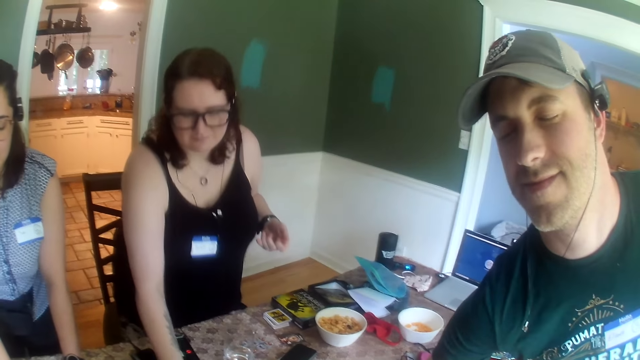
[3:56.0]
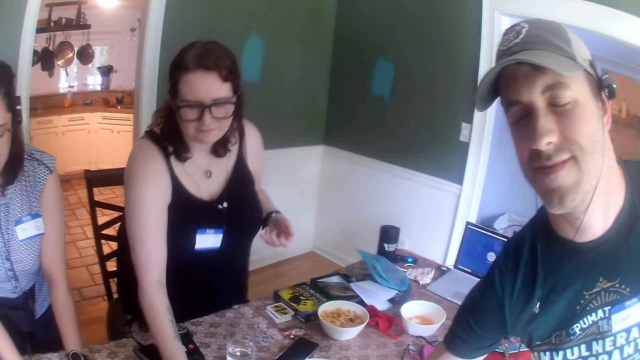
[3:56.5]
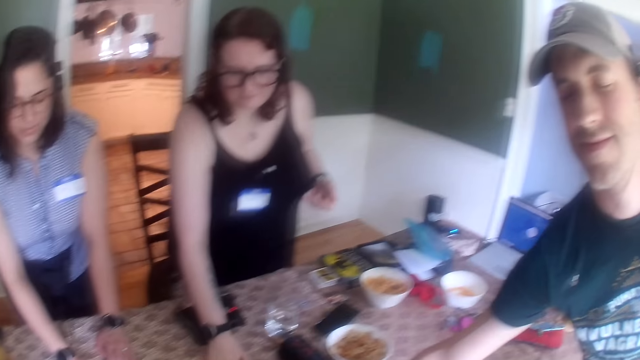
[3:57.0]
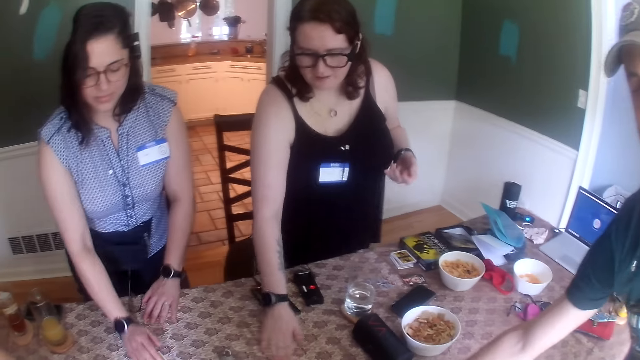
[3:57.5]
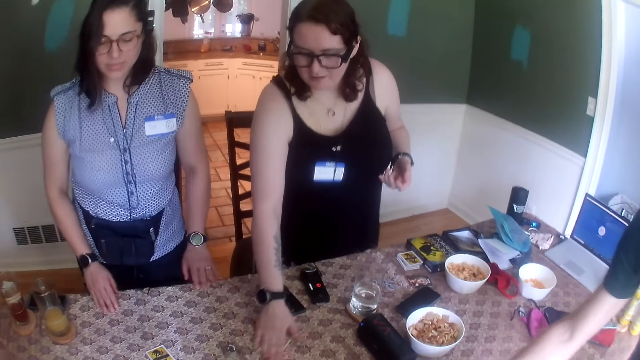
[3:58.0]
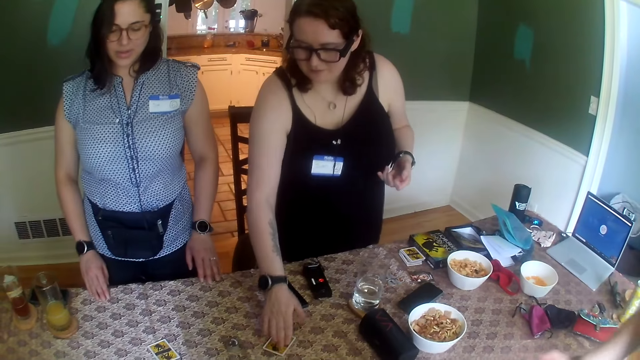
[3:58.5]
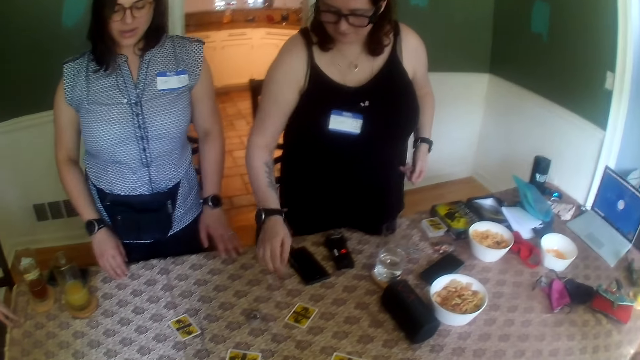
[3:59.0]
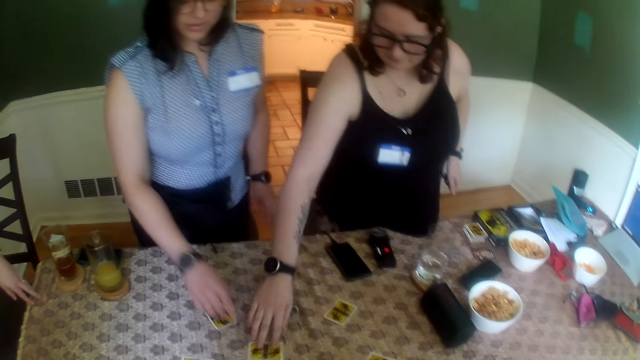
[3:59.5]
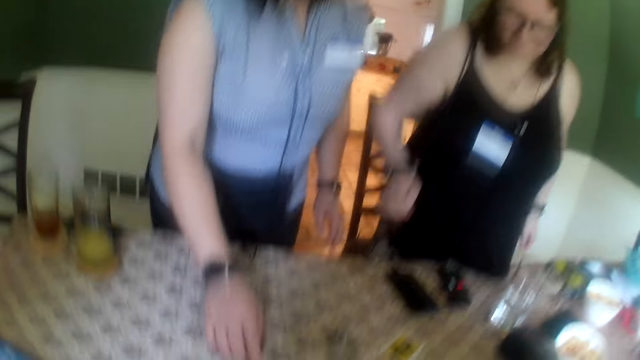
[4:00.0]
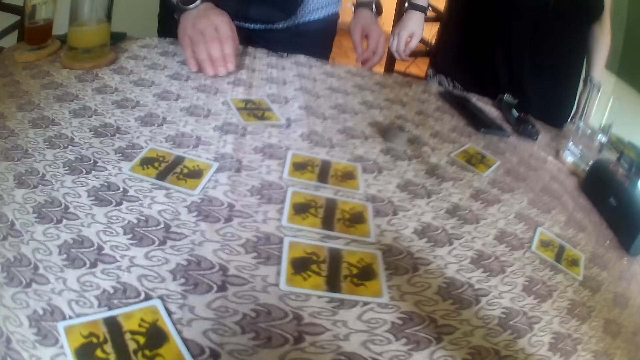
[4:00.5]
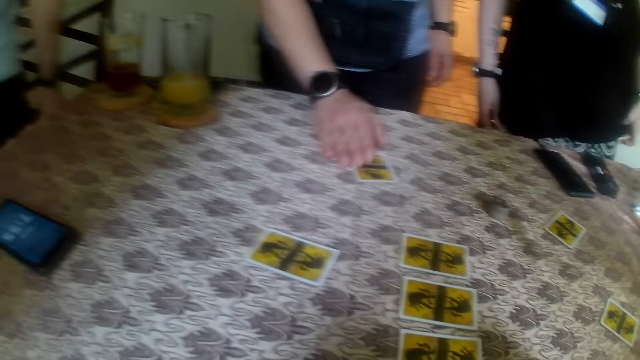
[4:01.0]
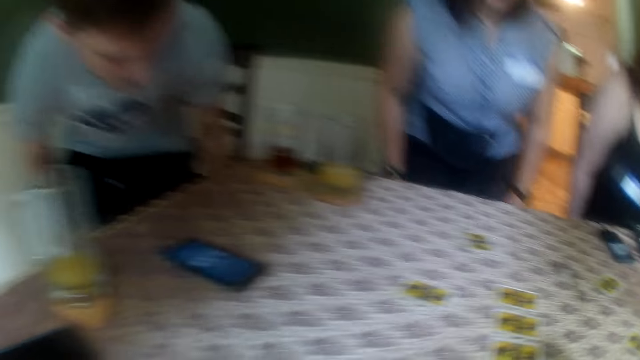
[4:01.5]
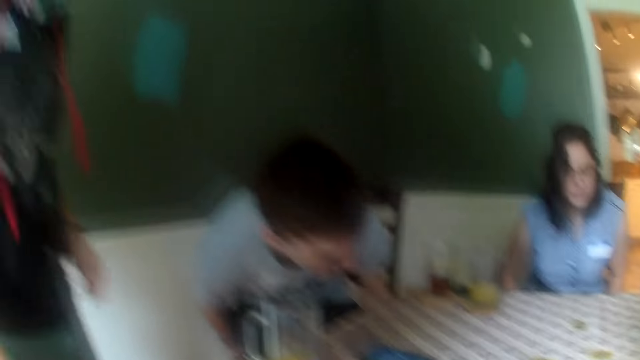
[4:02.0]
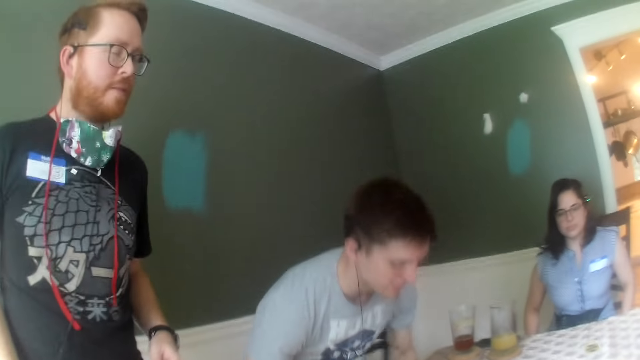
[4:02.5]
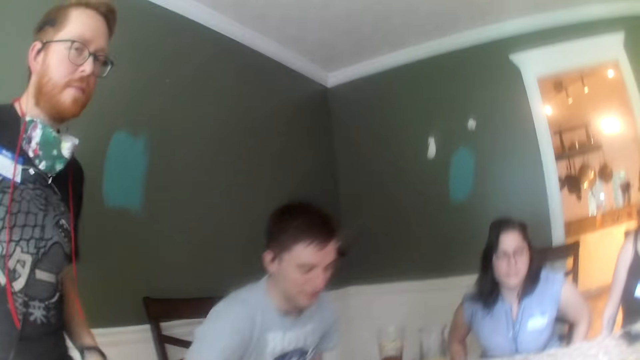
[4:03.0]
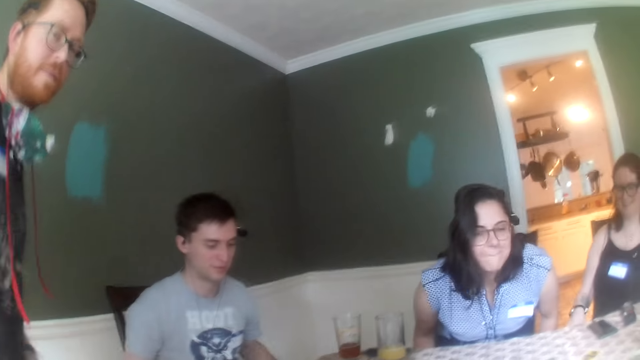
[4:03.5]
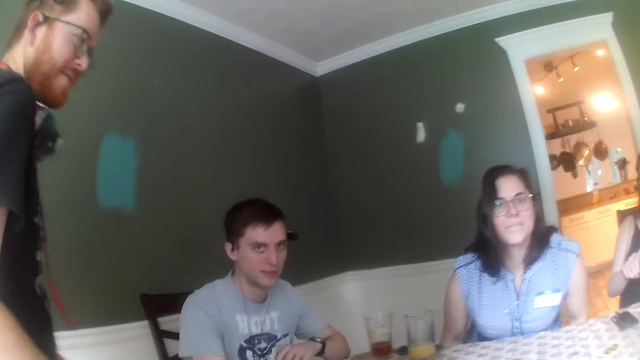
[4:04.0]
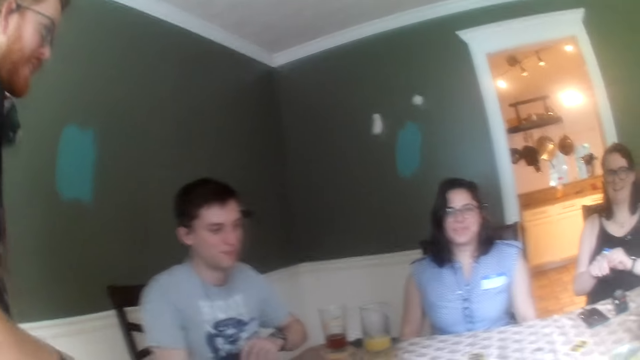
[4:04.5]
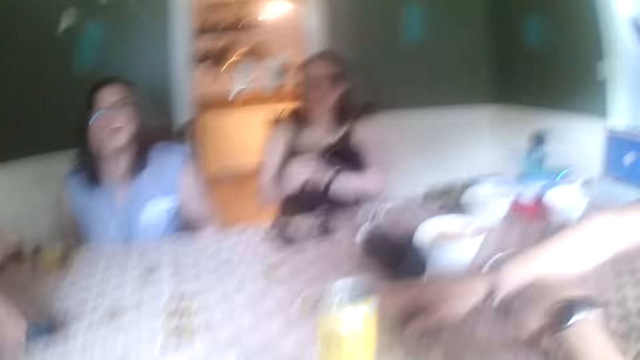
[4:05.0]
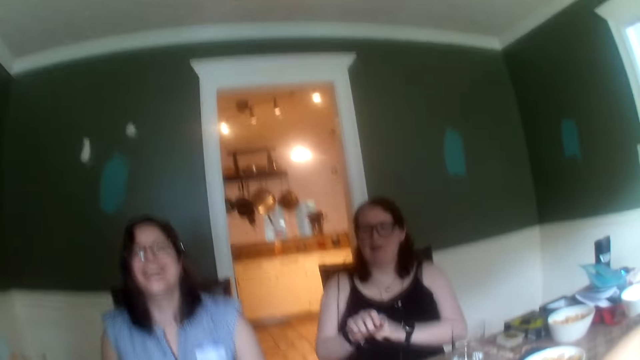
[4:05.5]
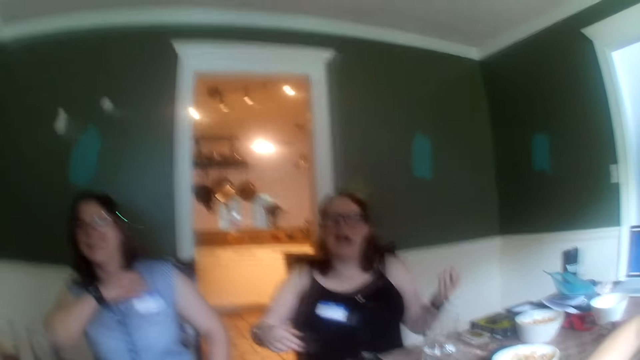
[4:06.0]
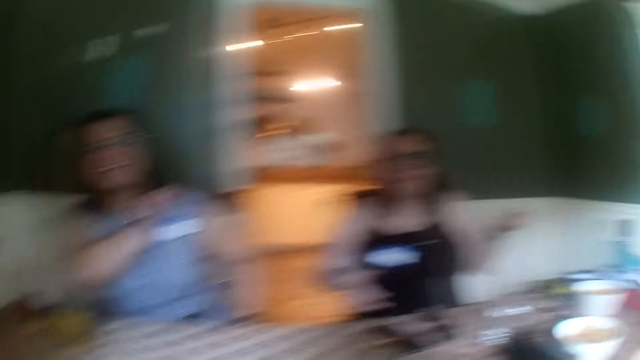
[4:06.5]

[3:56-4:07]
A woman removes her hands from the table. Another woman removes her right hand from the card on the table. The second woman touches the card on the table with her right hand. The first woman touches the card on the table with her right hand and moves the card on the table with her right hand. The camera wearer sits down. The second woman sits on her chair. The first woman sits on her chair. A man sits on his chair. The camera wearer converses with the group of people at the table.

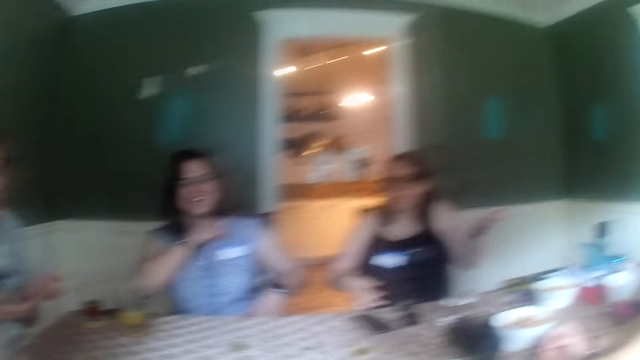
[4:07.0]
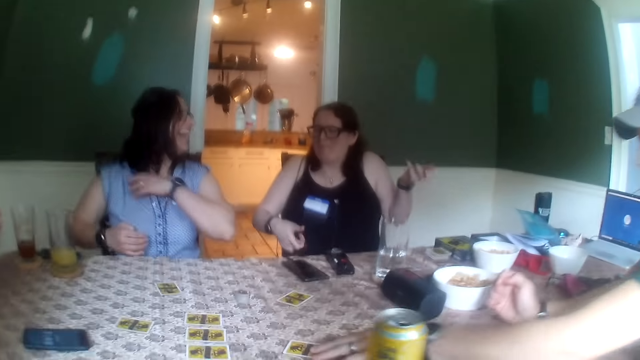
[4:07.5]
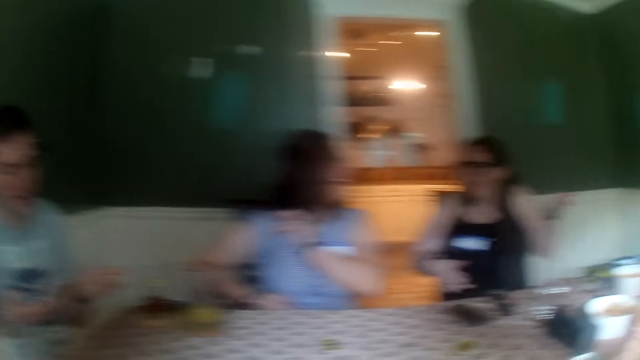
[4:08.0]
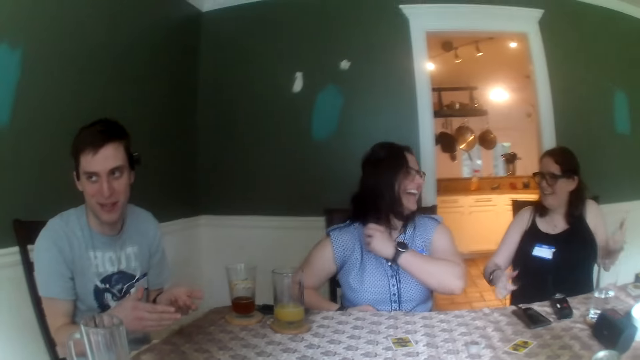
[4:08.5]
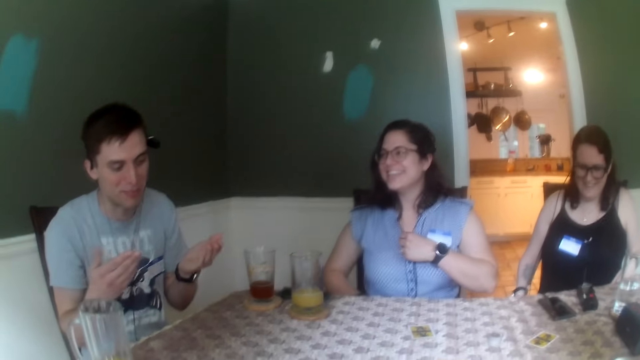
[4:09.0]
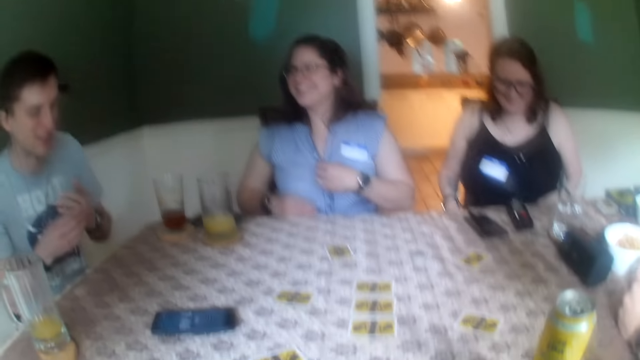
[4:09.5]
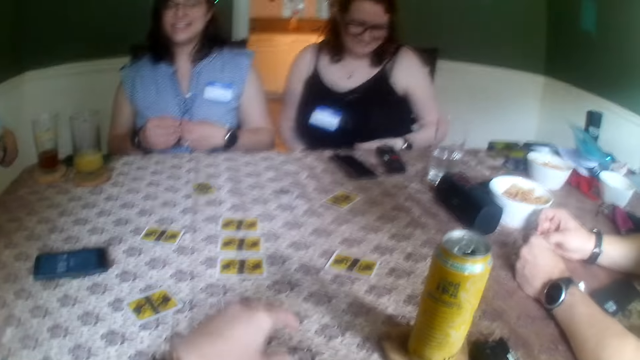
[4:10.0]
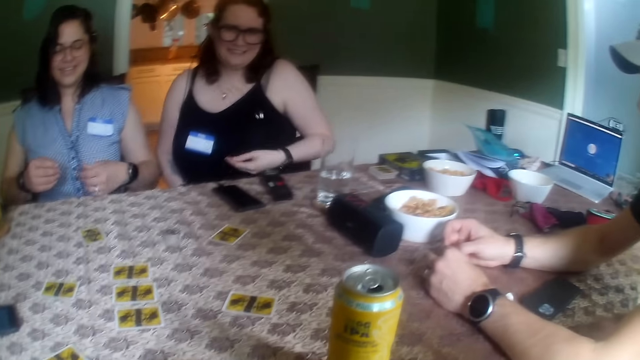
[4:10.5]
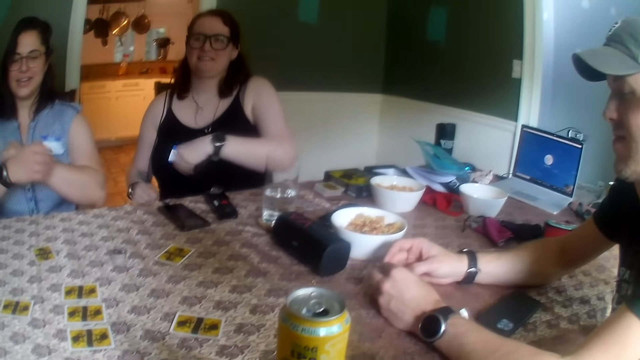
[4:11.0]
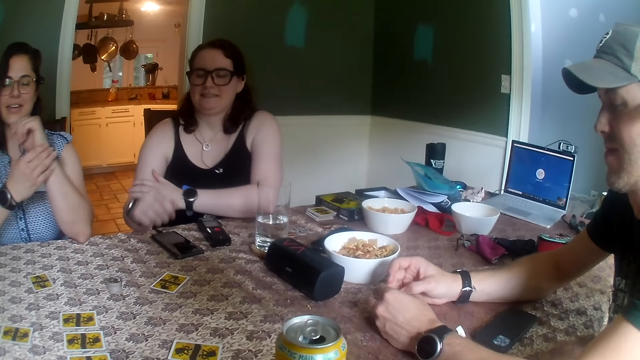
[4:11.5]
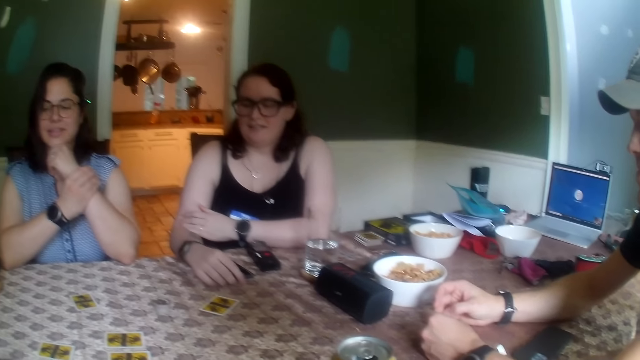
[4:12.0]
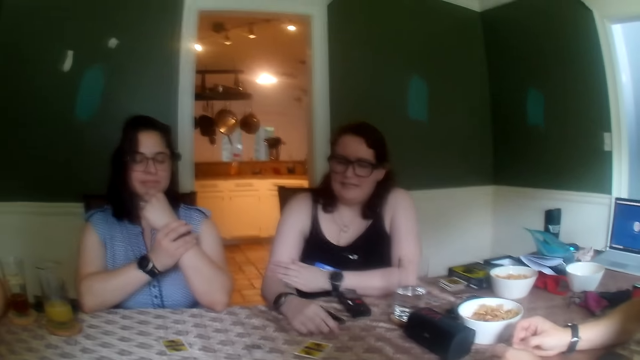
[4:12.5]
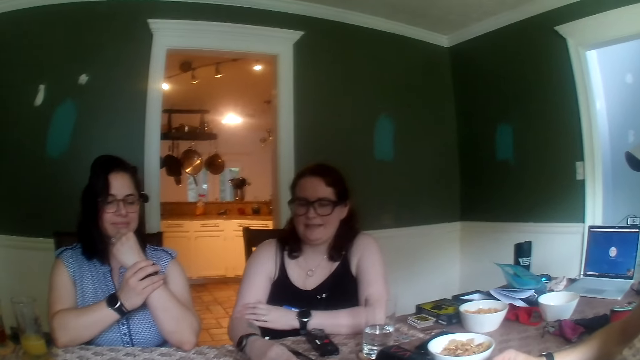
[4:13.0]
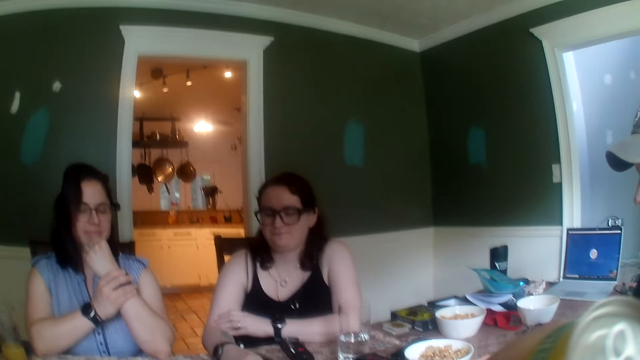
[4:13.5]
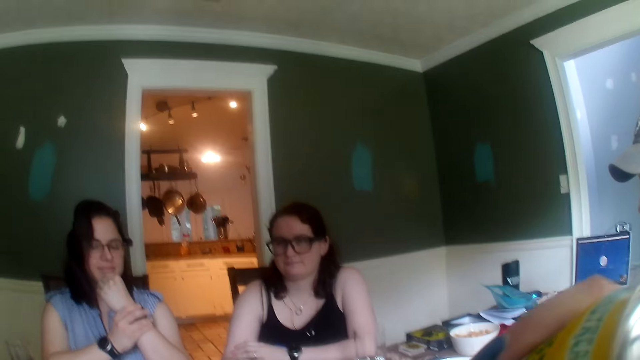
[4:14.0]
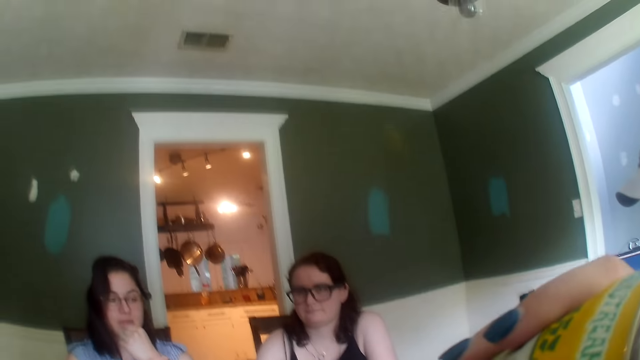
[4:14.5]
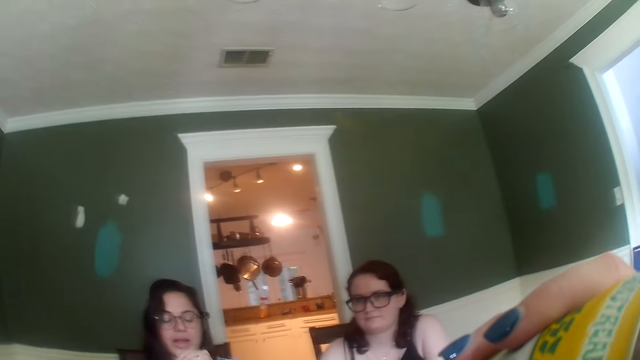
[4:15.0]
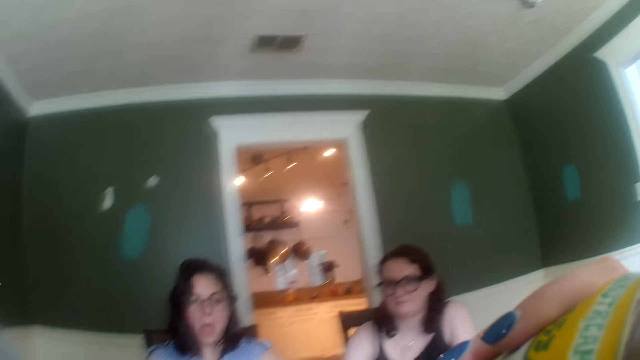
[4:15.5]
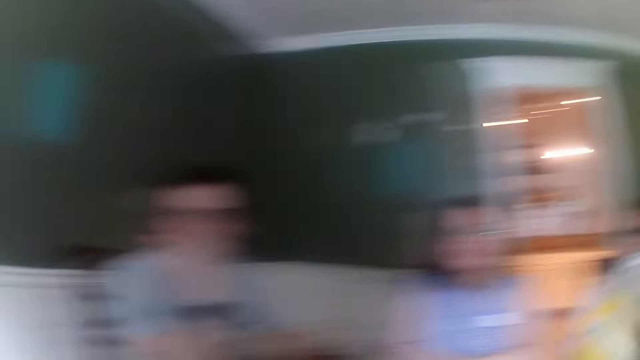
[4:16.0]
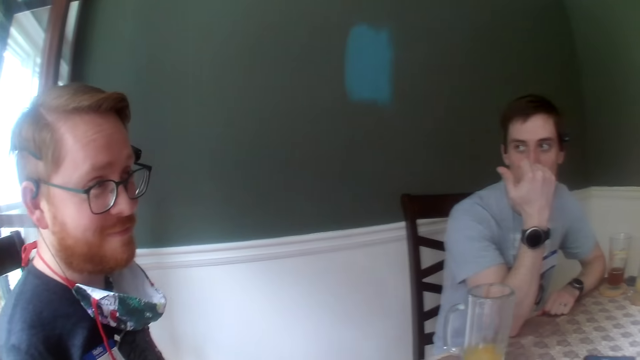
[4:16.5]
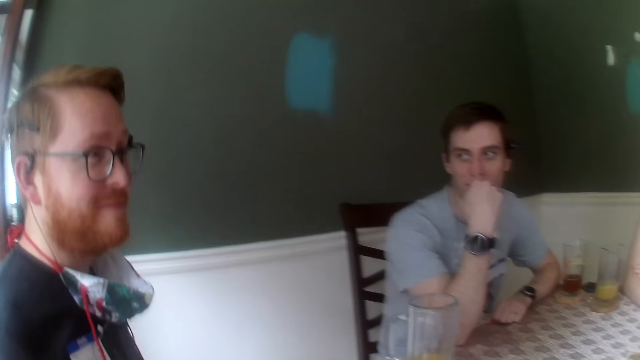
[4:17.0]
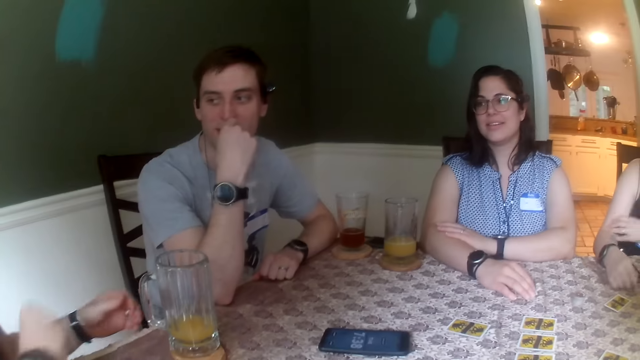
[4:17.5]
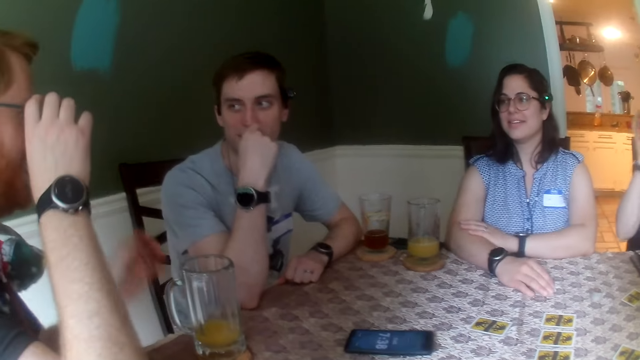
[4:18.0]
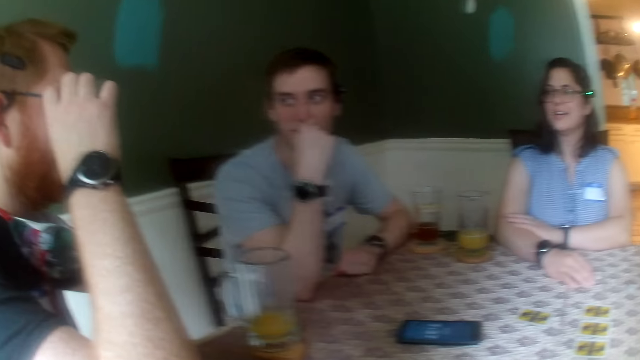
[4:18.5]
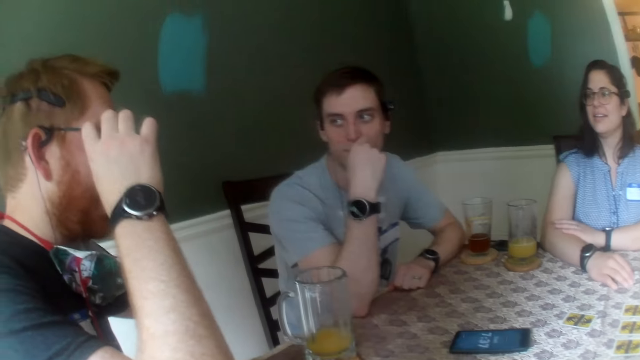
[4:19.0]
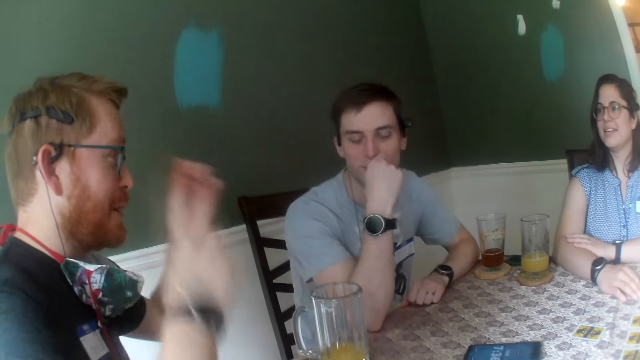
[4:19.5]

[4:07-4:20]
A person shows hand gestures. The camera wearer drinks the can of malt with her right hand. She looks at another person.
